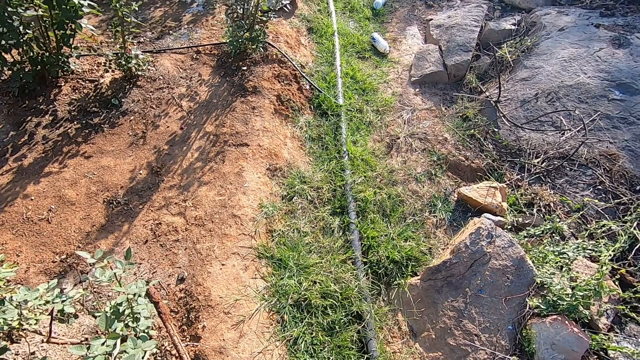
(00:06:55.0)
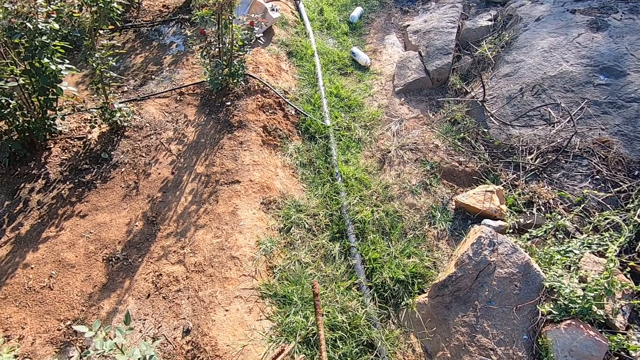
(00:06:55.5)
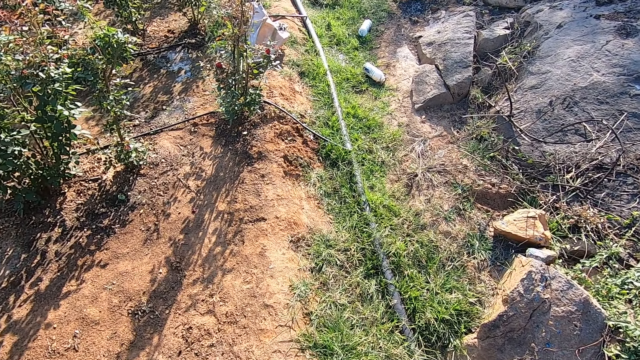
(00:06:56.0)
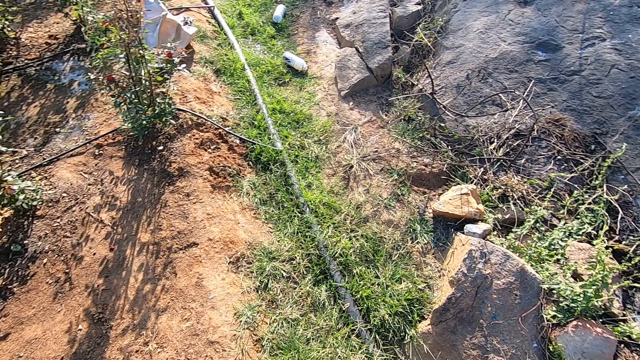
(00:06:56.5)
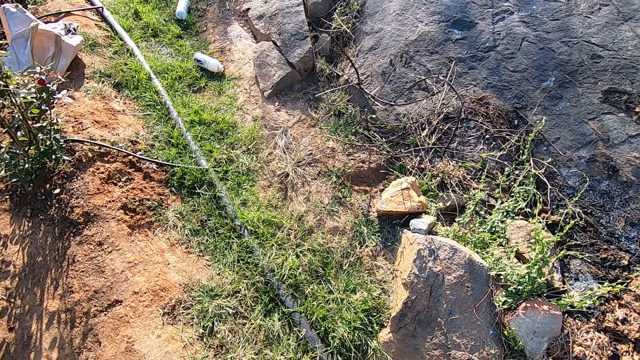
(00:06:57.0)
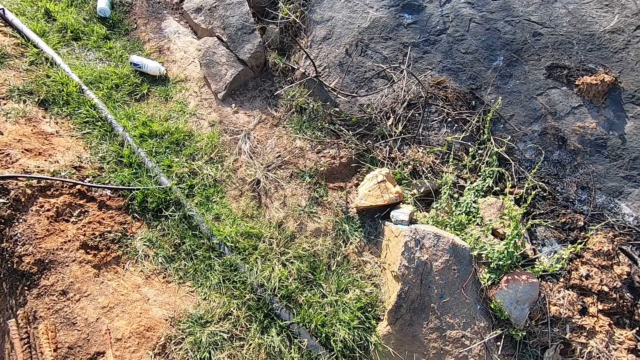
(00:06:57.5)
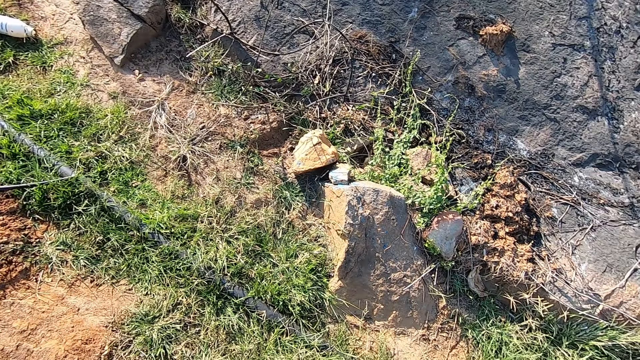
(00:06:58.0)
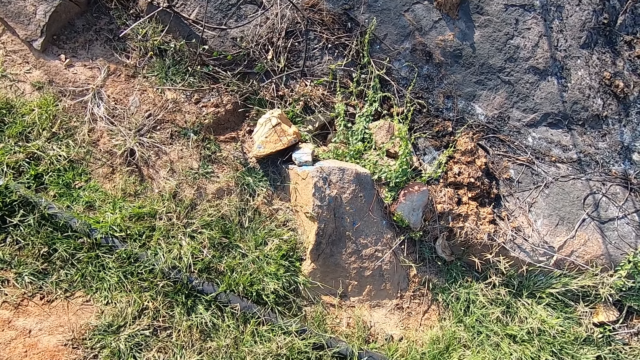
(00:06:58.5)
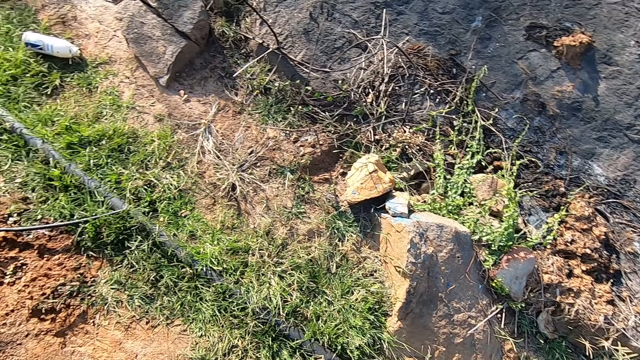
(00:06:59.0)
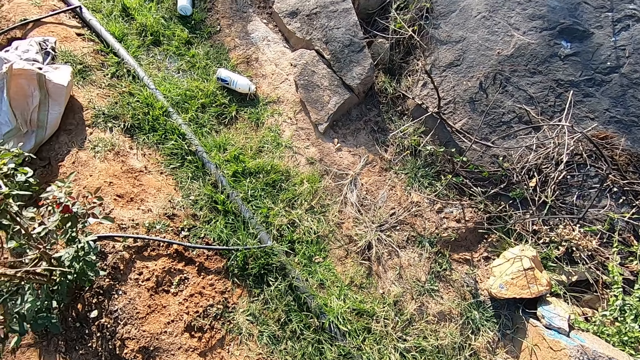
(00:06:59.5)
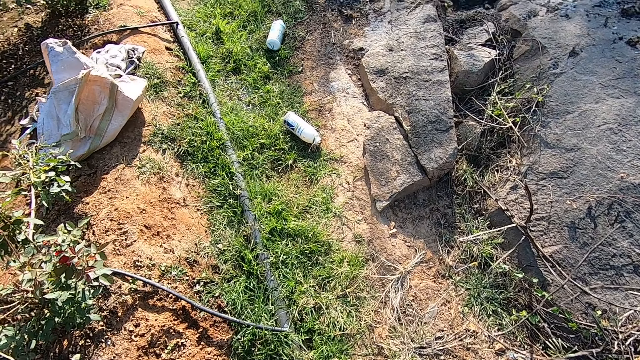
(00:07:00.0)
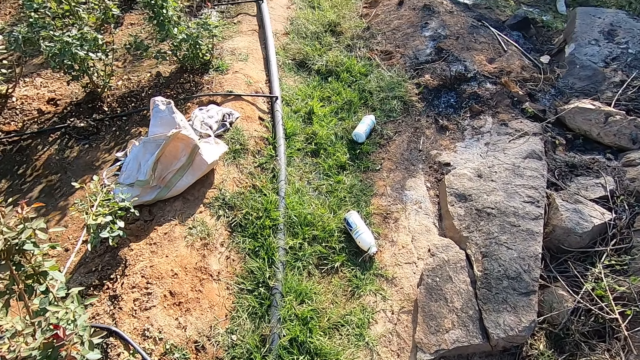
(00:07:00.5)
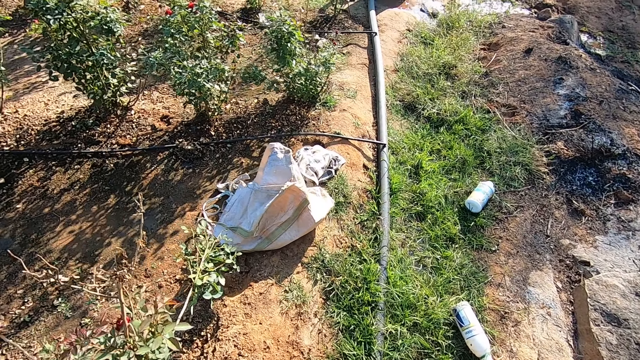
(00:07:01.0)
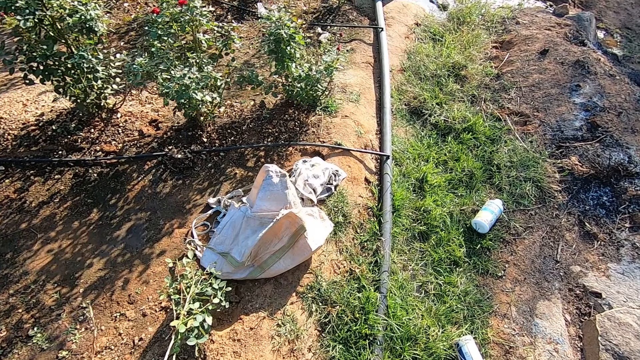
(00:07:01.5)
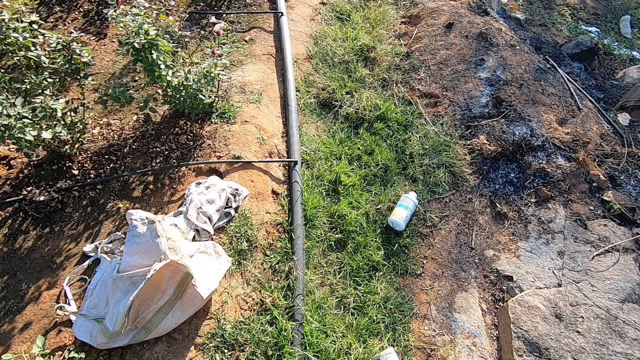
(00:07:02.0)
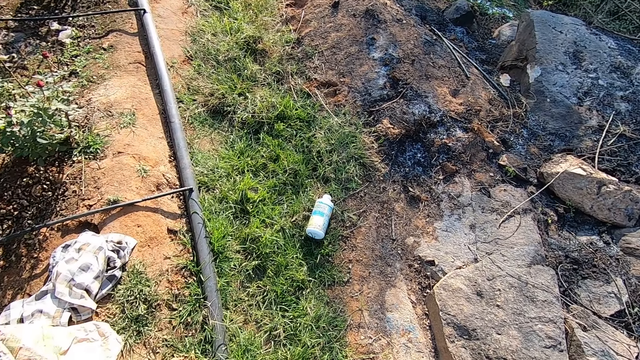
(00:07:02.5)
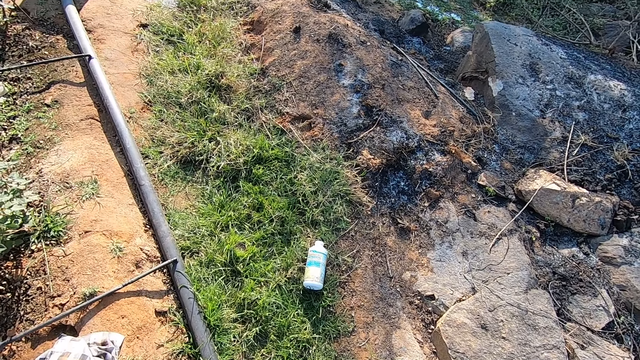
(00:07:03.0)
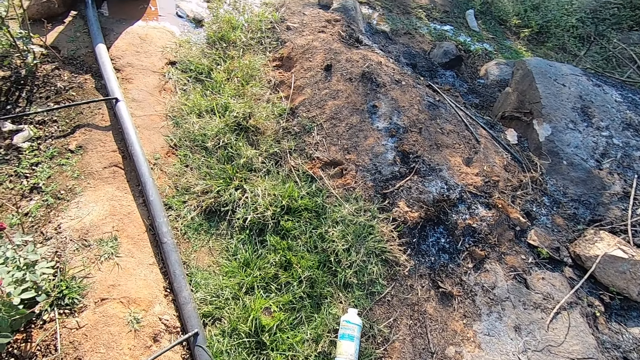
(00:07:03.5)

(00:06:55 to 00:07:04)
The camera wearer hits the iron rod in his right hand on the iron rod in his left hand. He looks around.

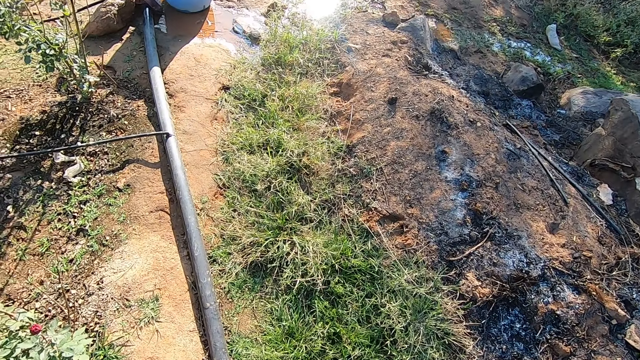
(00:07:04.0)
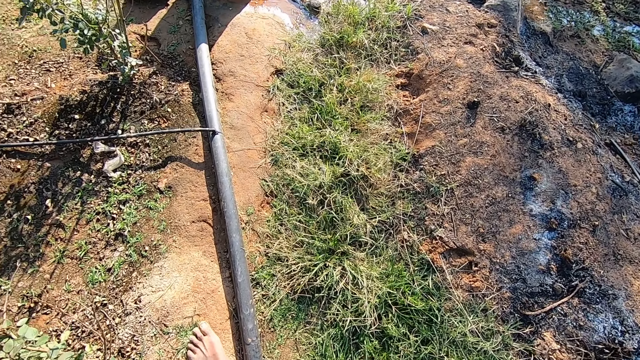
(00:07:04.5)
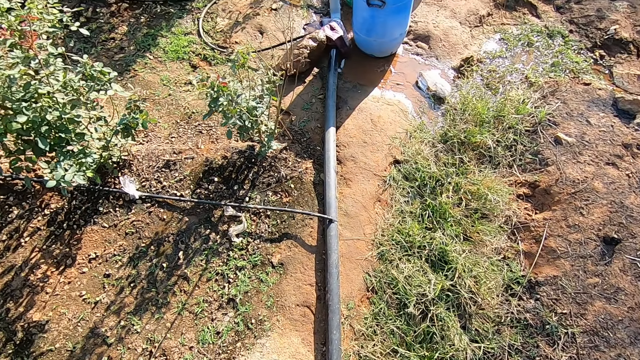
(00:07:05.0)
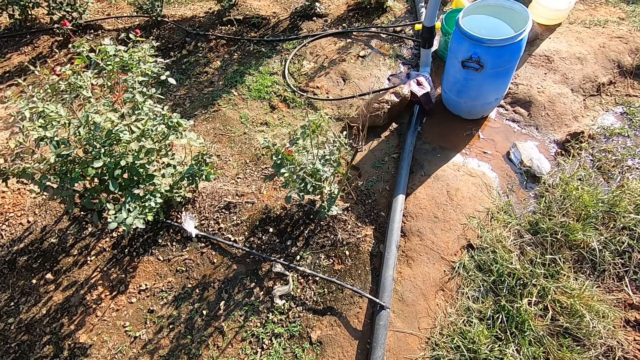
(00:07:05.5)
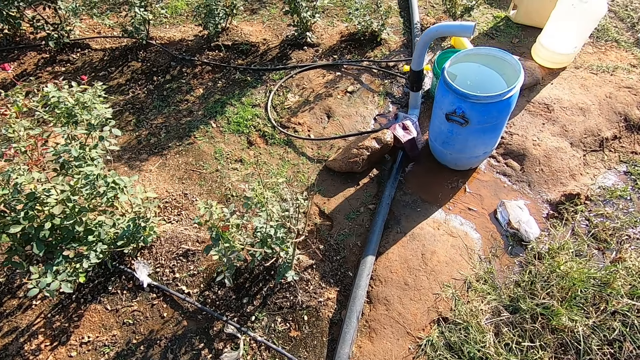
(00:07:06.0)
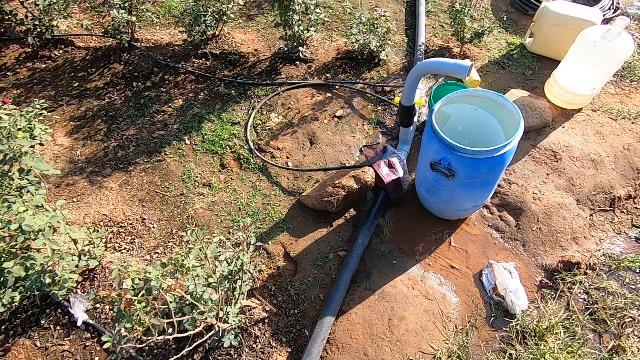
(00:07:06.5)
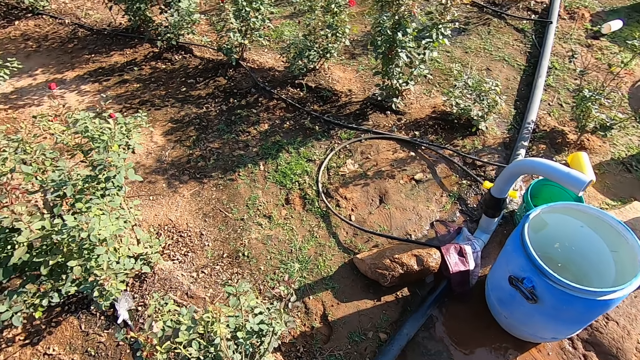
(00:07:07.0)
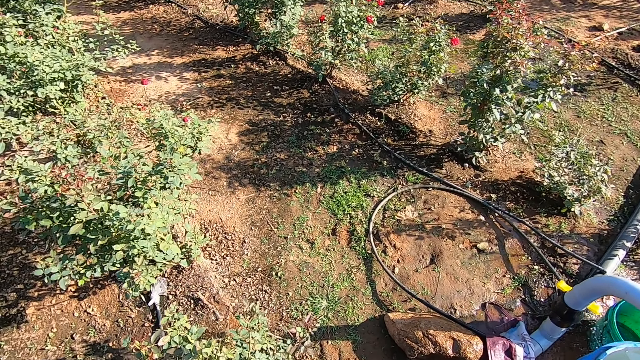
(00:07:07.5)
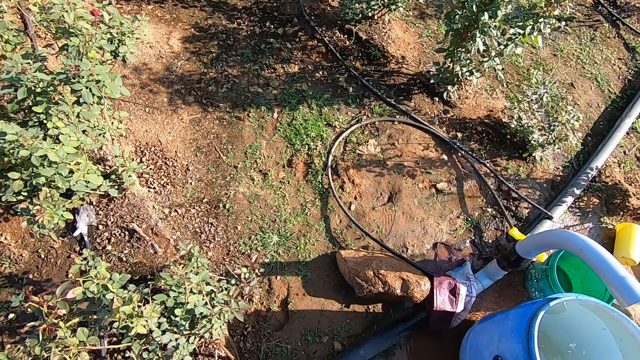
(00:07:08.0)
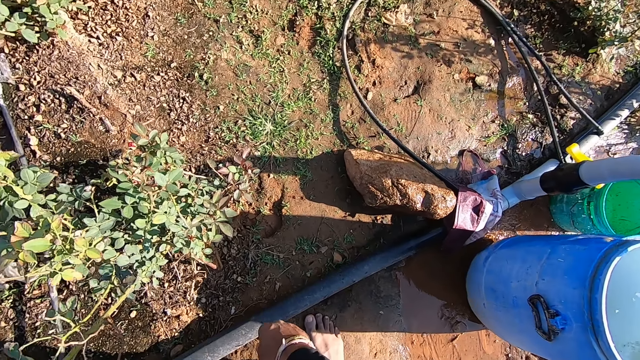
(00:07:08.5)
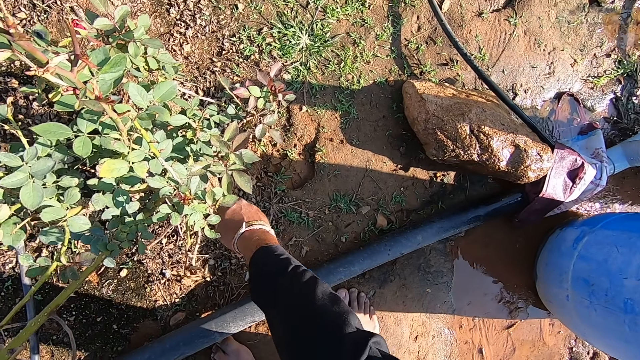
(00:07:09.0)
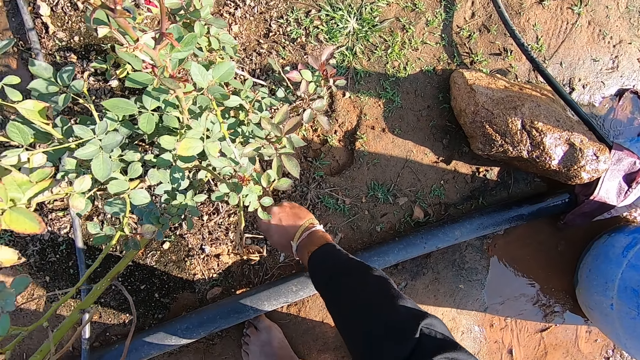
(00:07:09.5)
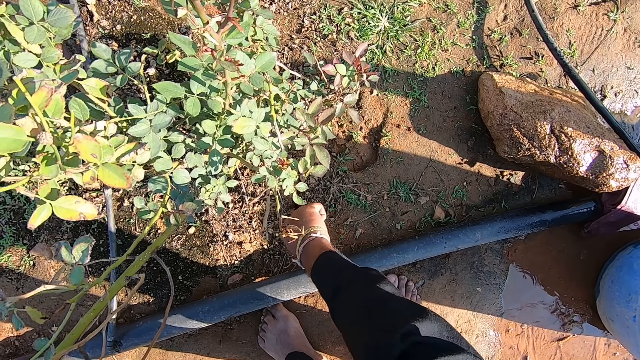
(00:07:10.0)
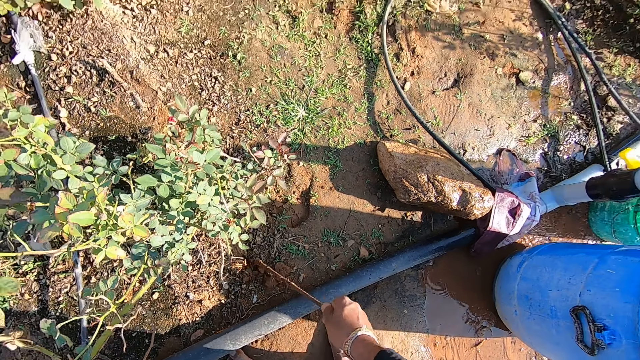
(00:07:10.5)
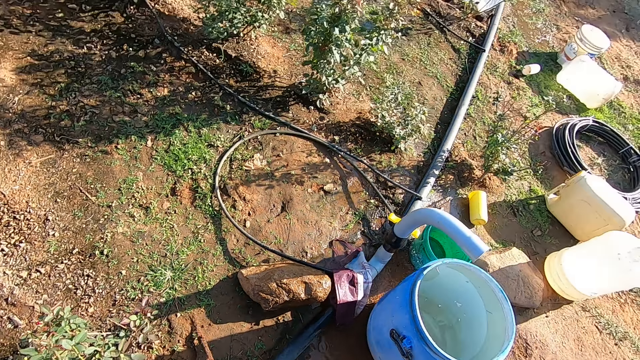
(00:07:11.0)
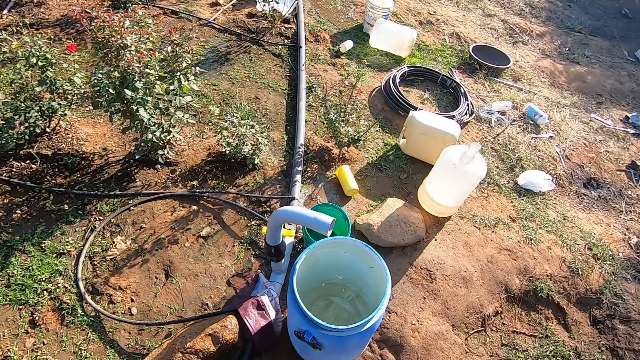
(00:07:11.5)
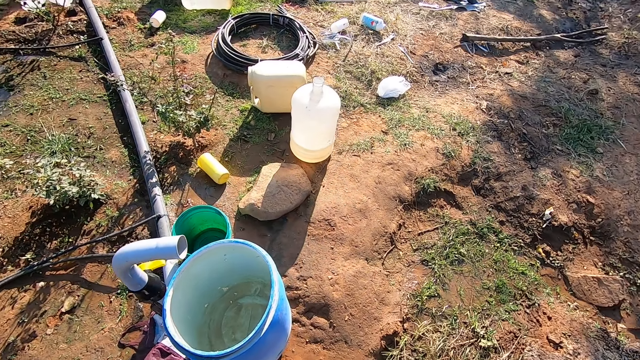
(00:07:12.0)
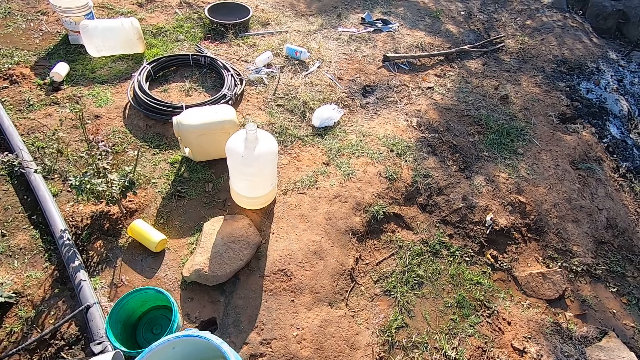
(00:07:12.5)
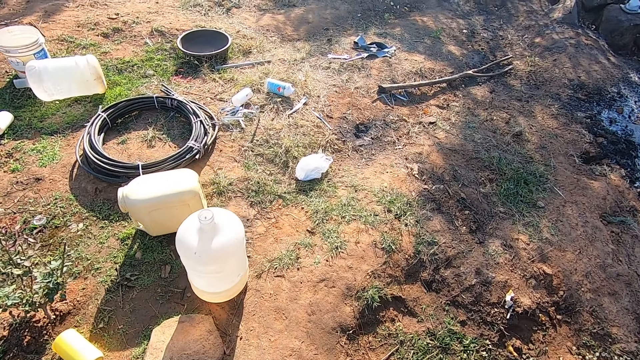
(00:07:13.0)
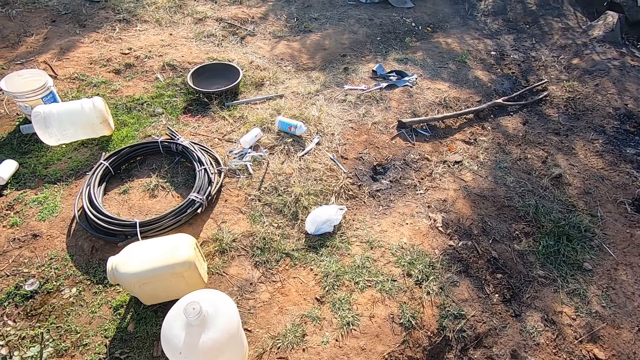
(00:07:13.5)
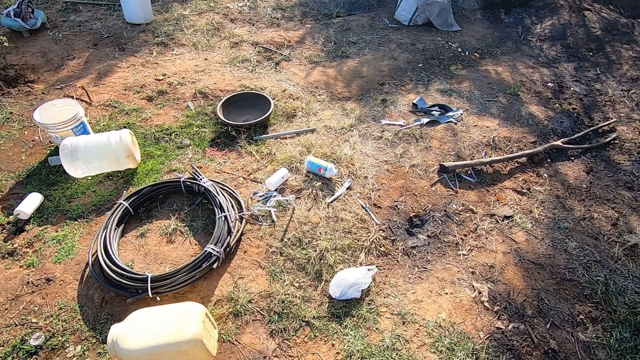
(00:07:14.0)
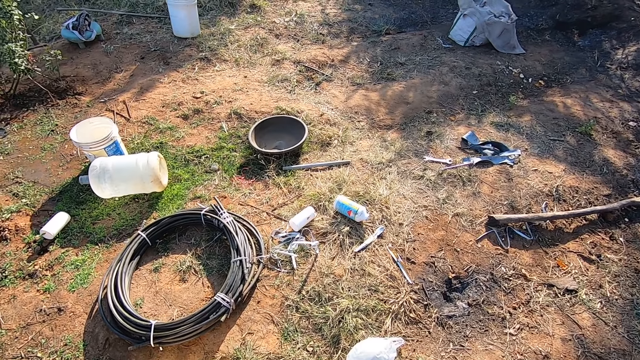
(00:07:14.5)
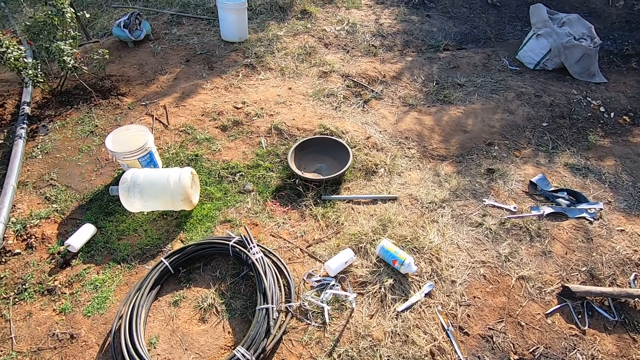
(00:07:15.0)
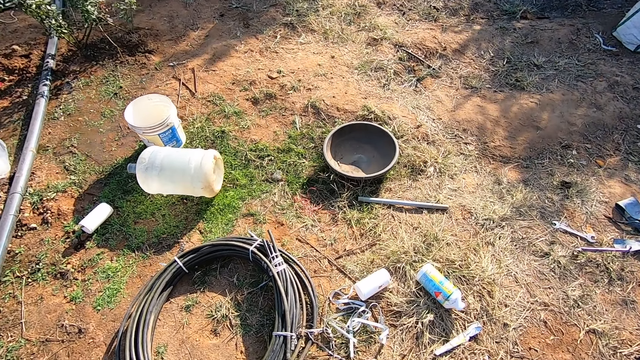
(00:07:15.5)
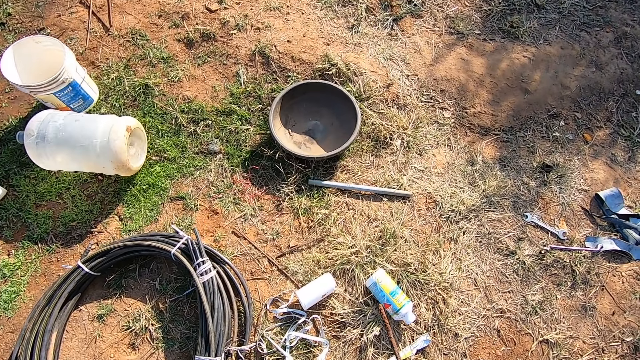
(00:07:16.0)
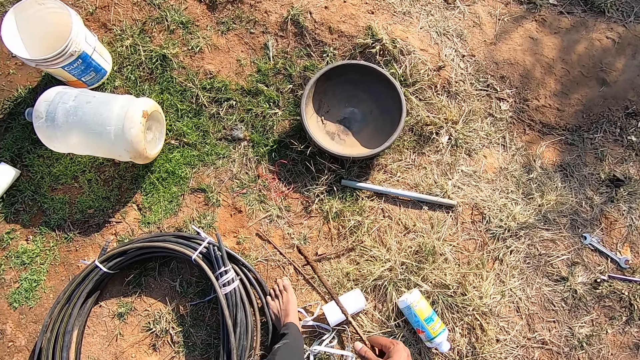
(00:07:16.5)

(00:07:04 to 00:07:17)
The camera wearer walks in the garden. He picks up an iron rod on the ground with his right hand. He pulls a metal rod. He walks in the garden.
